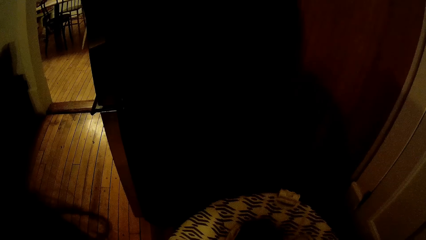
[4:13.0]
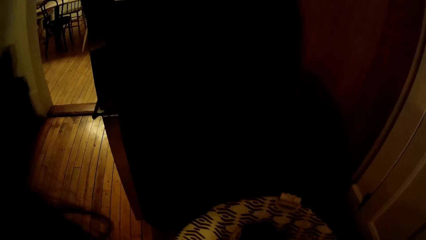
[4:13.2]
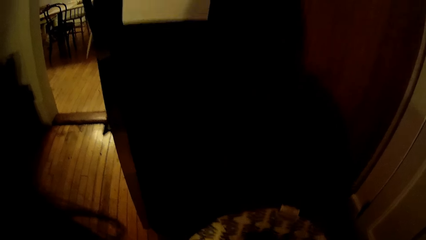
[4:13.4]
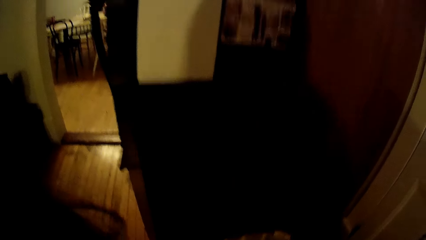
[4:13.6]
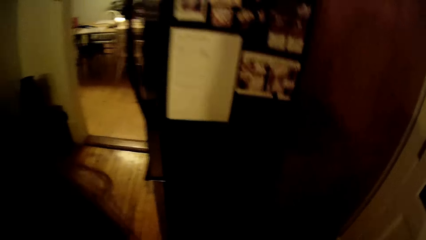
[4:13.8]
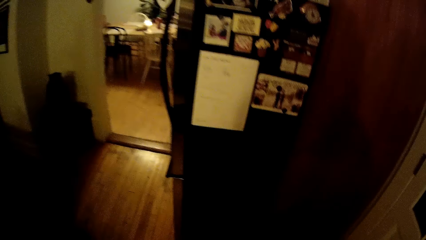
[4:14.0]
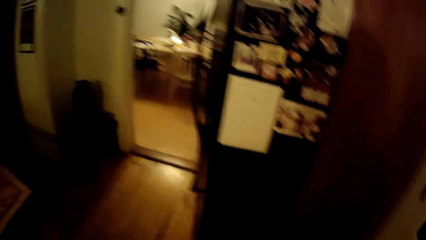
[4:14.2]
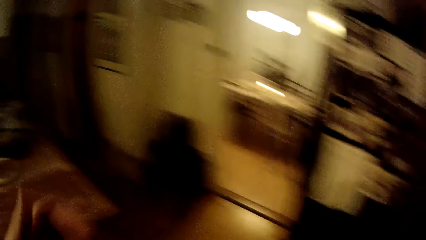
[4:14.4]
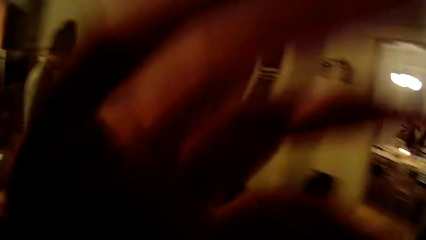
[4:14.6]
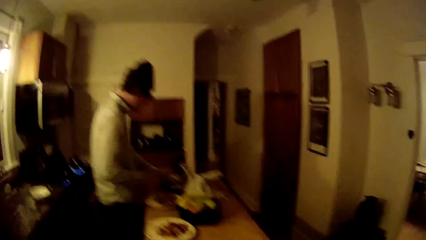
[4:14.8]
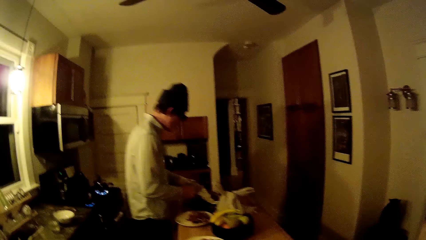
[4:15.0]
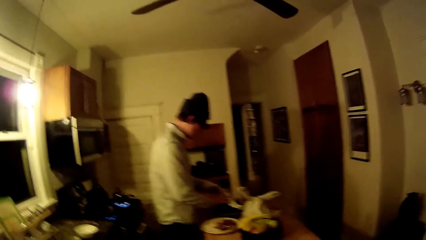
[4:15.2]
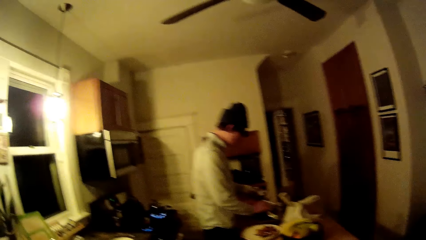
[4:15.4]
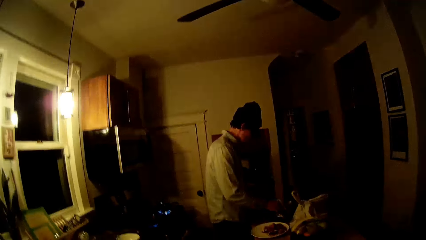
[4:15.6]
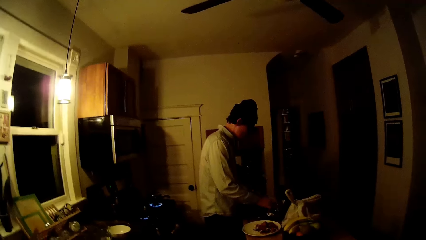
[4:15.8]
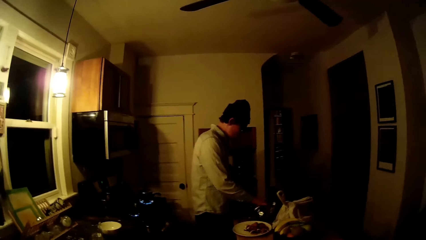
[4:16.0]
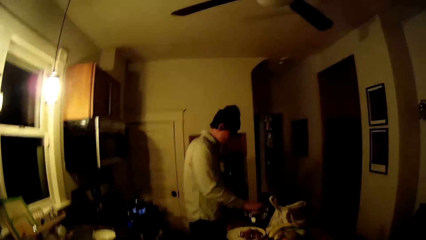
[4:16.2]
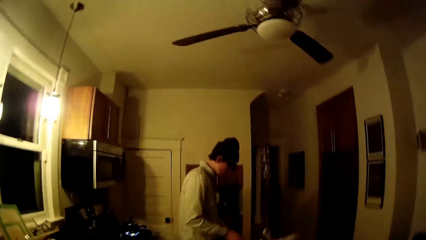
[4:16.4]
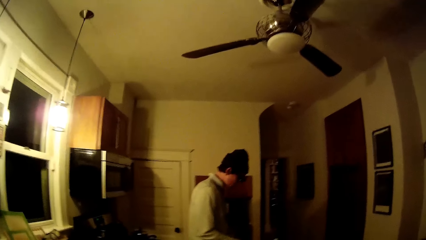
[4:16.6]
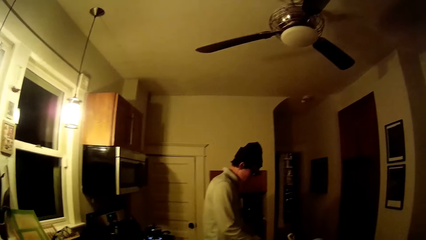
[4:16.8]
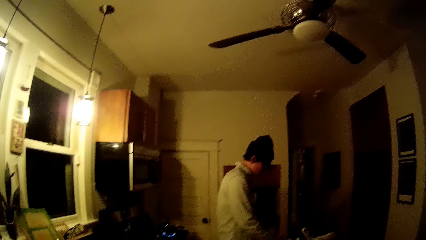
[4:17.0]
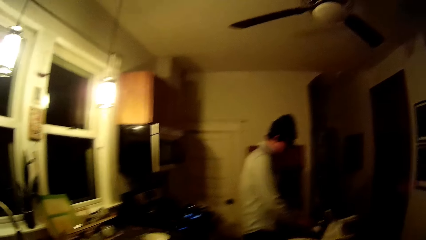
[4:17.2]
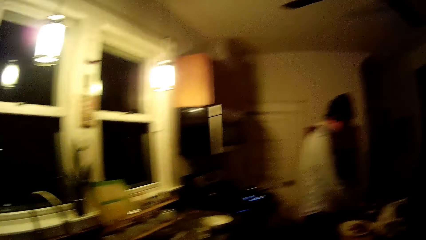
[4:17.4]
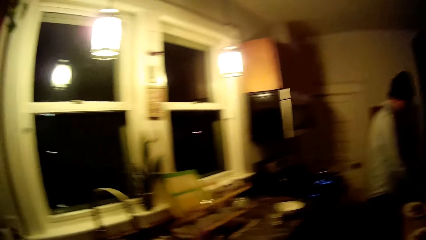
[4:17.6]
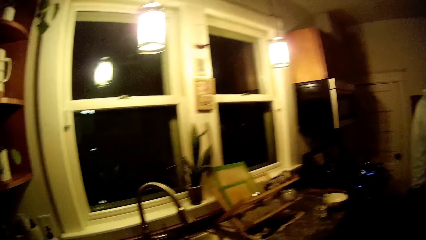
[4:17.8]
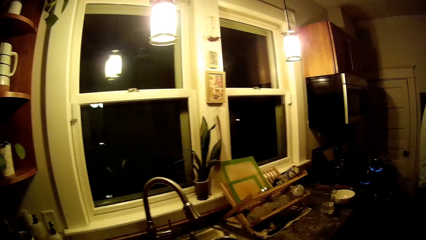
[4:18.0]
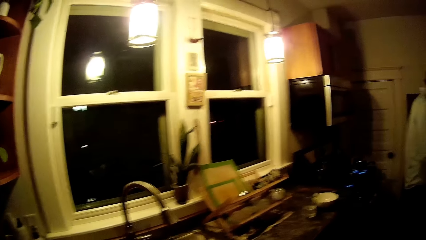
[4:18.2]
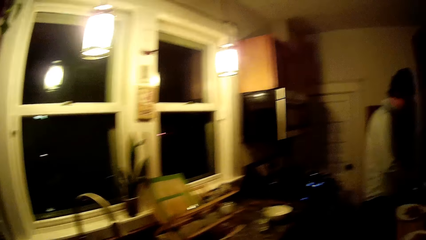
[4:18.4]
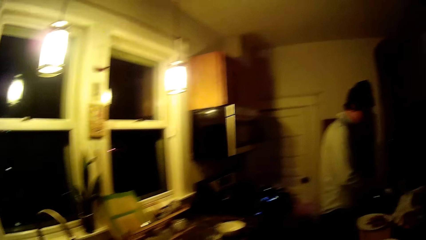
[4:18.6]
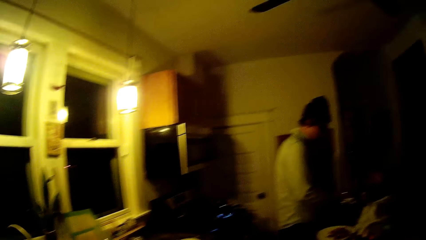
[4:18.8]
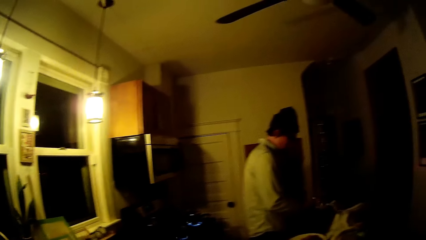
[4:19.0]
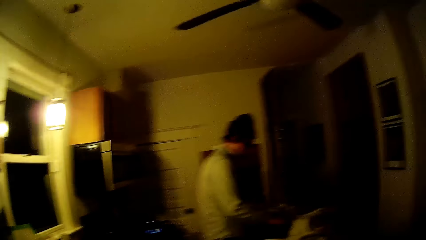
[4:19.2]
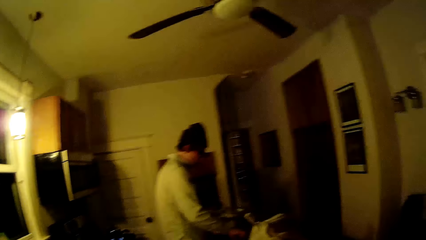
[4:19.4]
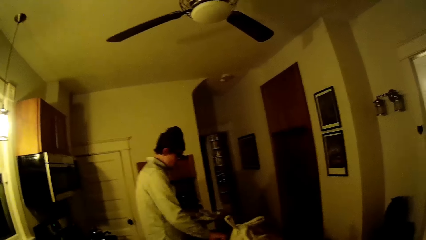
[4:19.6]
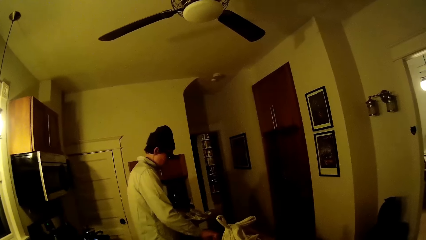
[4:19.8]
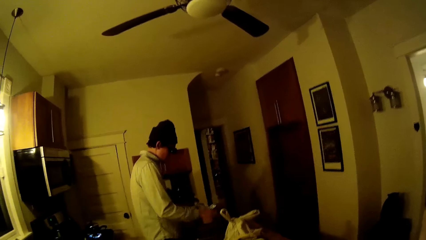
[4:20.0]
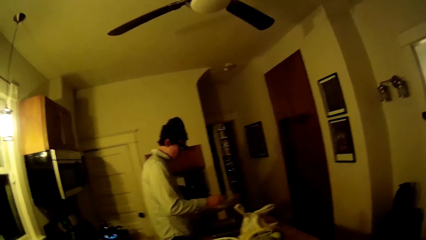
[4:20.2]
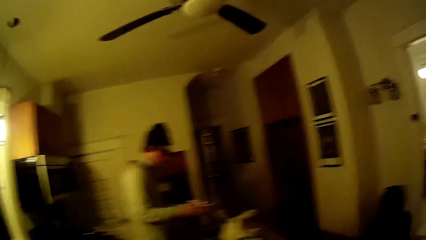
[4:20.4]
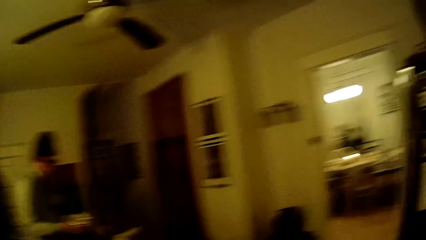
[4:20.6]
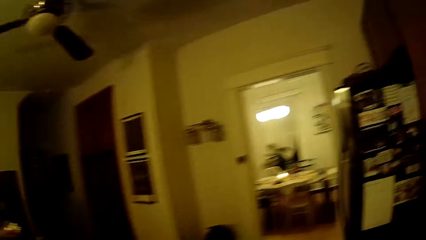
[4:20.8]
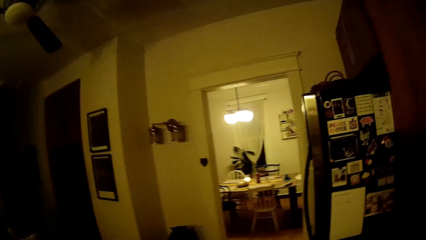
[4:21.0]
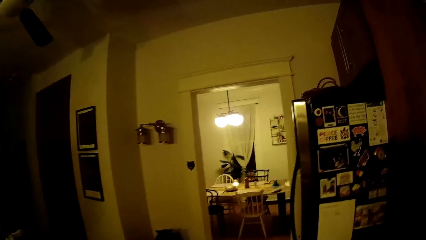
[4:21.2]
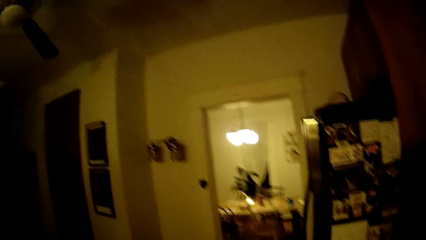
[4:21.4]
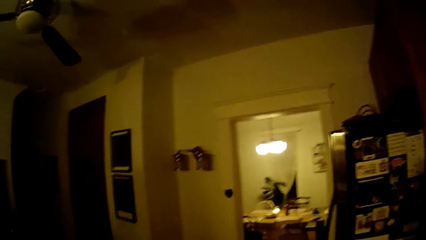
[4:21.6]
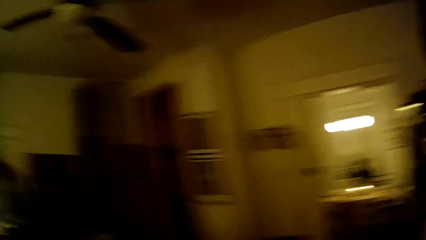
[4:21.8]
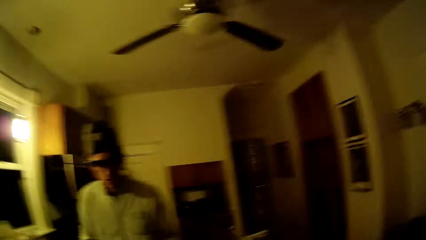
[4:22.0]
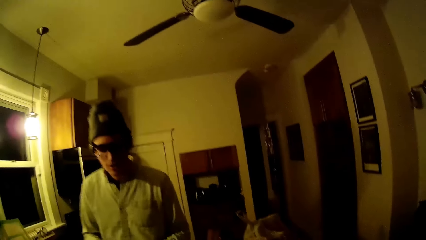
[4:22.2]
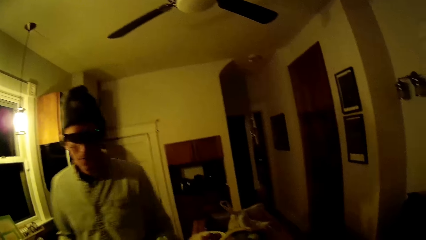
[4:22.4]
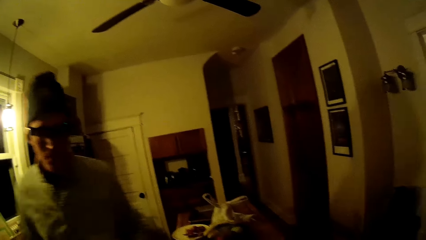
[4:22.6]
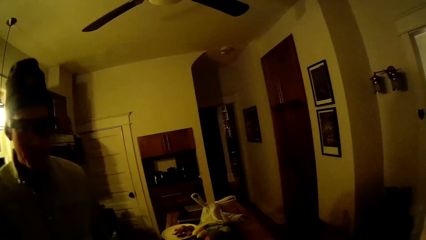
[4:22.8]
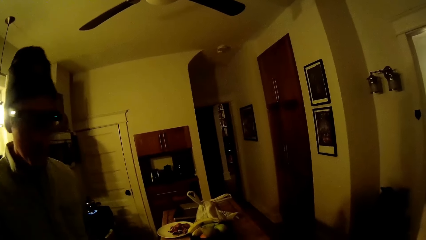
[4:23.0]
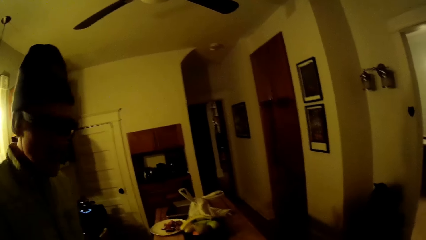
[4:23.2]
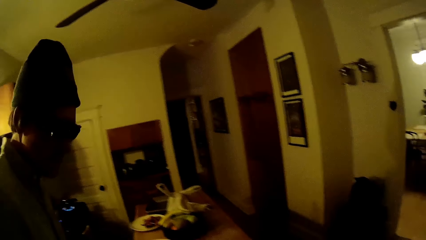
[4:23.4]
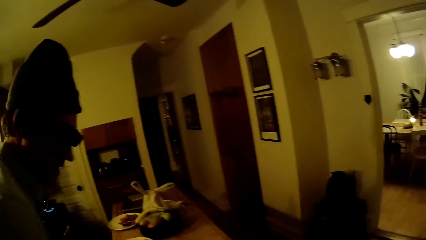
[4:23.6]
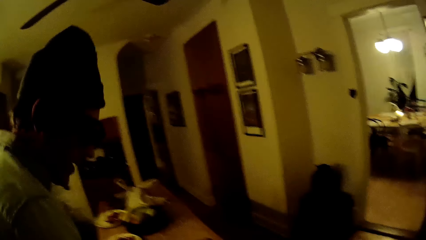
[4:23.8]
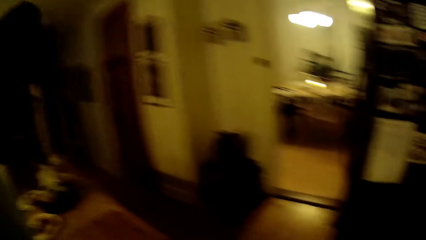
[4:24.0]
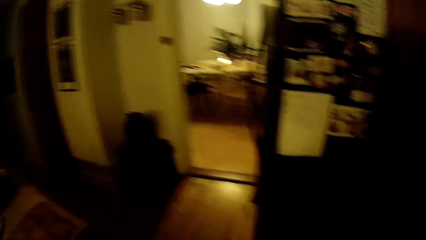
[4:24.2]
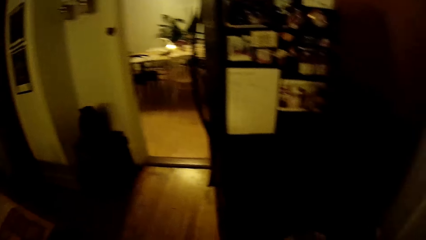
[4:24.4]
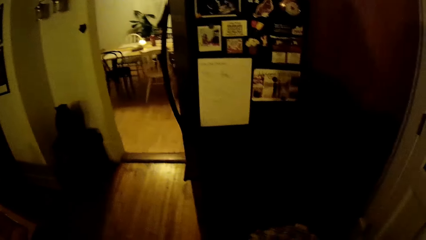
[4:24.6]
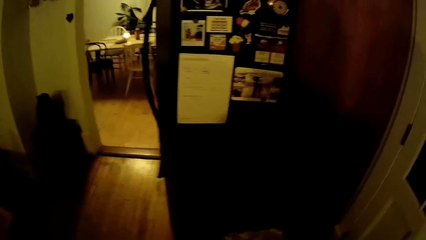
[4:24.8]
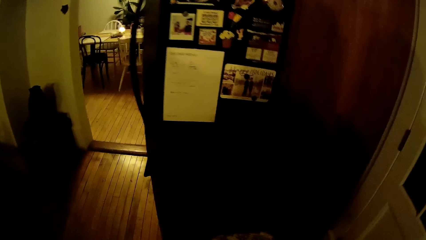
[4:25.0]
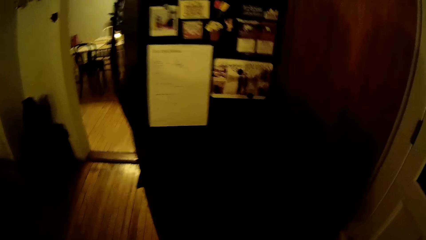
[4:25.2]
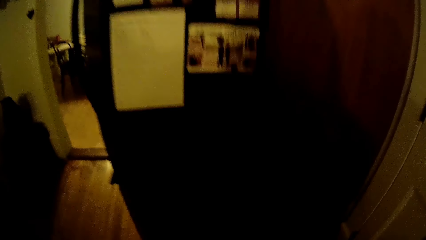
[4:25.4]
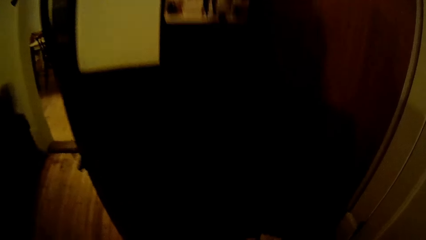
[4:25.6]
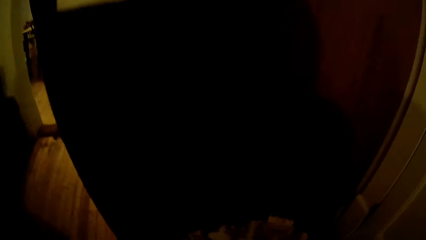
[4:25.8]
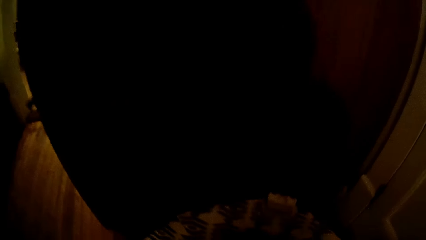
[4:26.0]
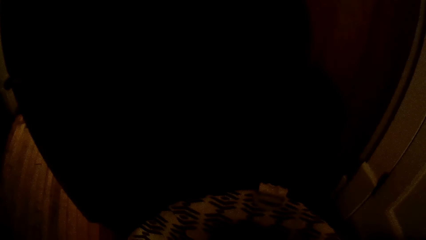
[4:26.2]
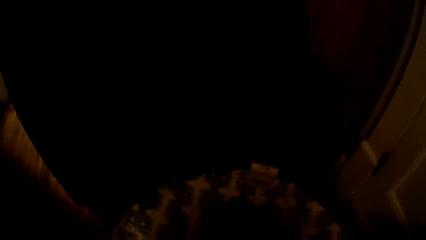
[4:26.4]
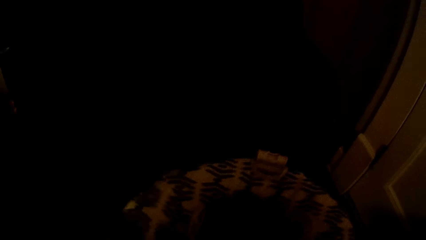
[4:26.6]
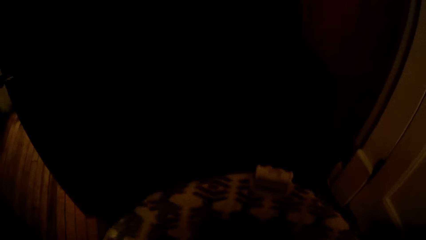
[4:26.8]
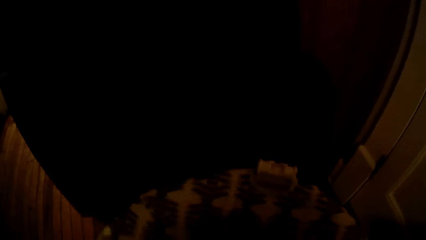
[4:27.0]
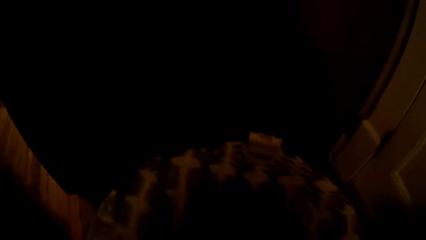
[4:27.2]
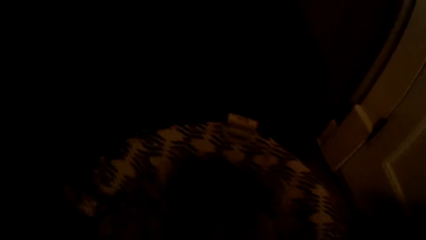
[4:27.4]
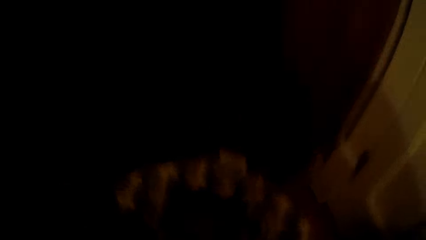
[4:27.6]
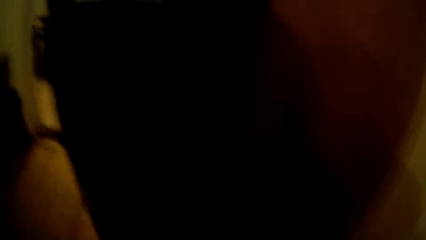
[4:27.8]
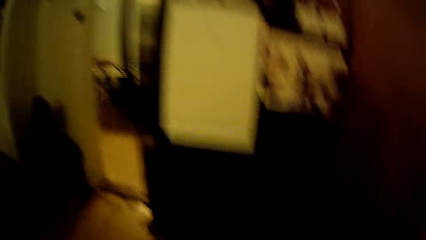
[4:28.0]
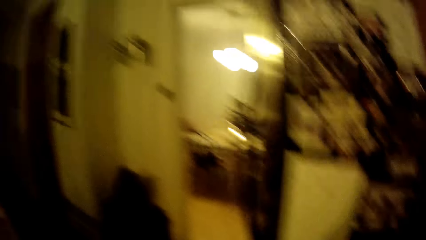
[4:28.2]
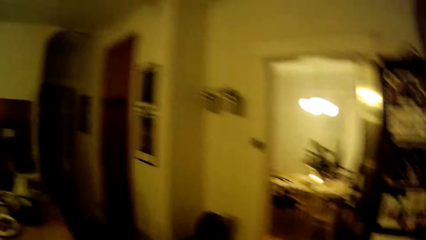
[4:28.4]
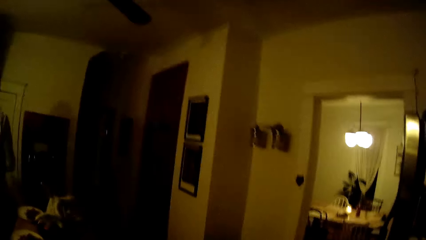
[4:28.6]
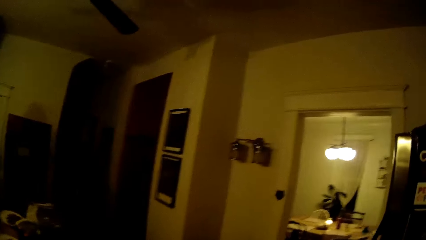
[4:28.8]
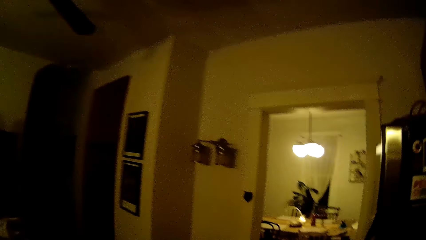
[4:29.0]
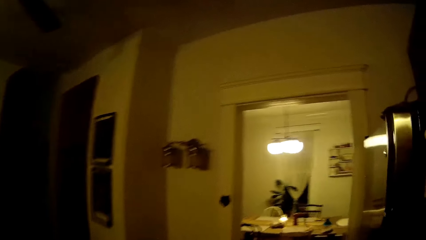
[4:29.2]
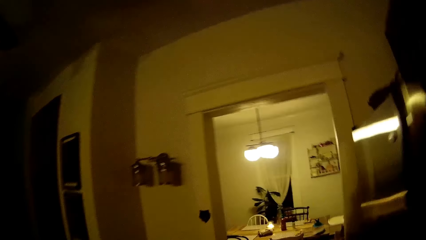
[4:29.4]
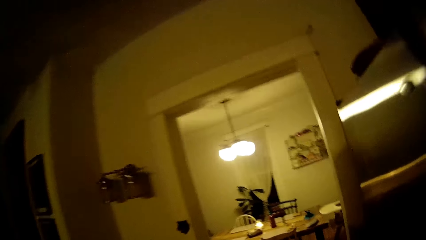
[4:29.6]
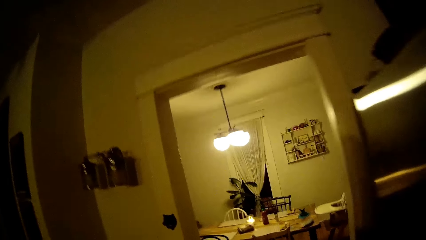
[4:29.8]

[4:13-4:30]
The camera wearer adjusts her camera on the head with her left hand. The man pours cereal in a bowl on the table with both hands. The camera wearer looks around in the house. She converses with the man. The man walks around in the house. The camera wearer talks to the baby. She lifts the baby in a baby walker from the floor with both hands.
